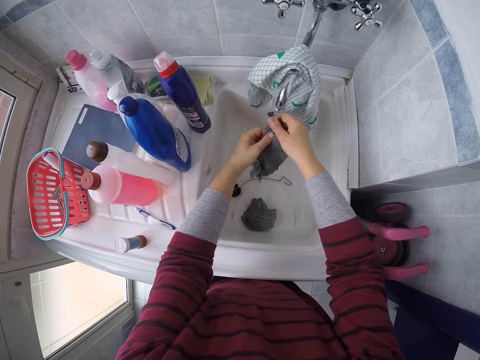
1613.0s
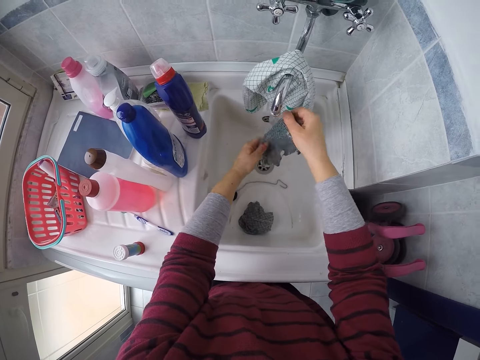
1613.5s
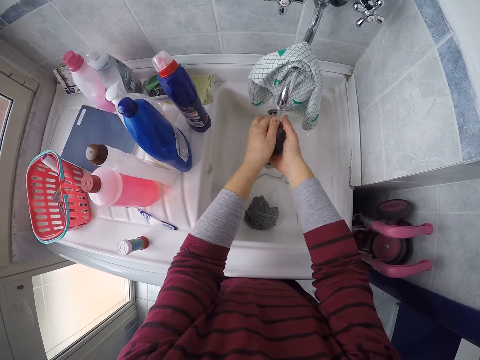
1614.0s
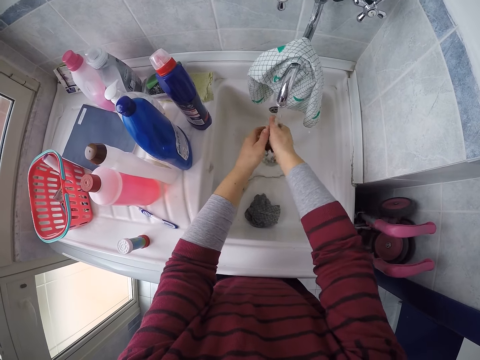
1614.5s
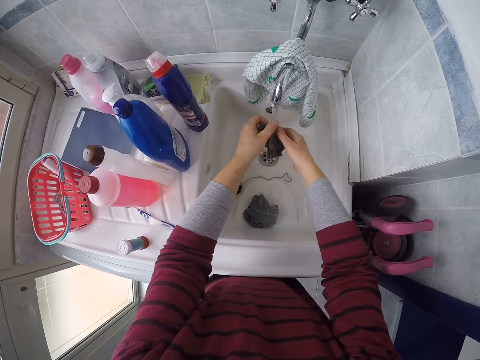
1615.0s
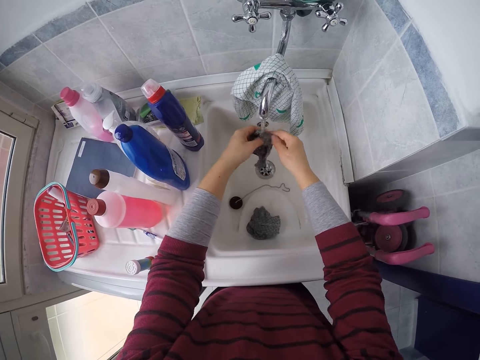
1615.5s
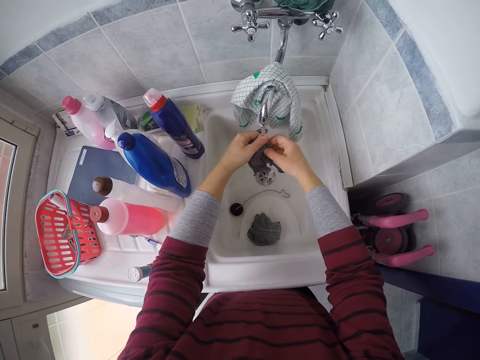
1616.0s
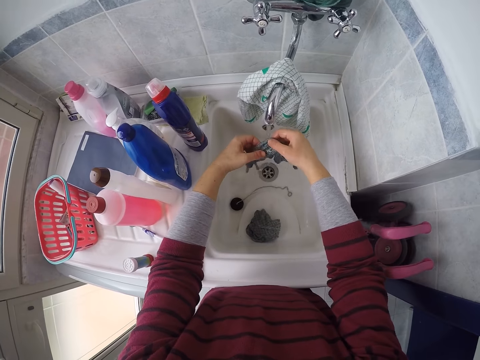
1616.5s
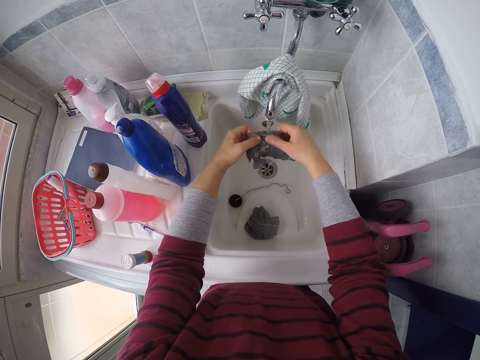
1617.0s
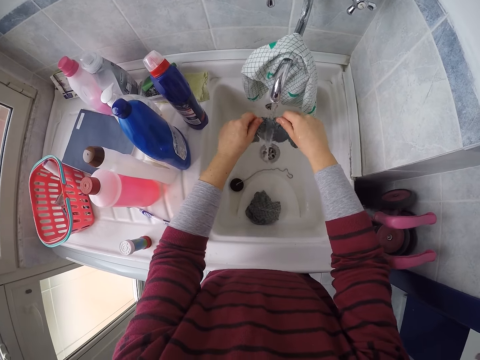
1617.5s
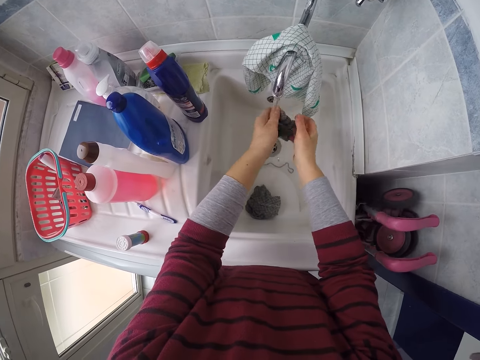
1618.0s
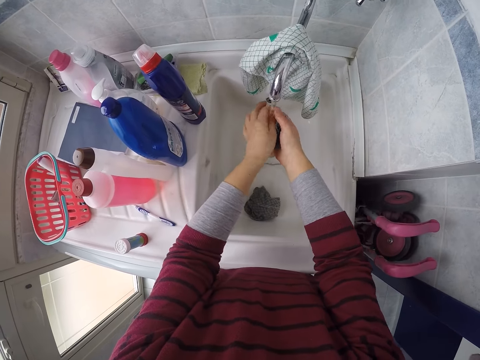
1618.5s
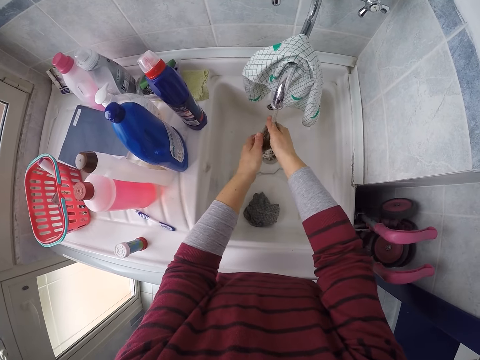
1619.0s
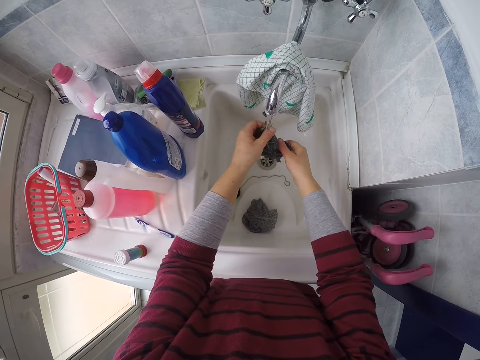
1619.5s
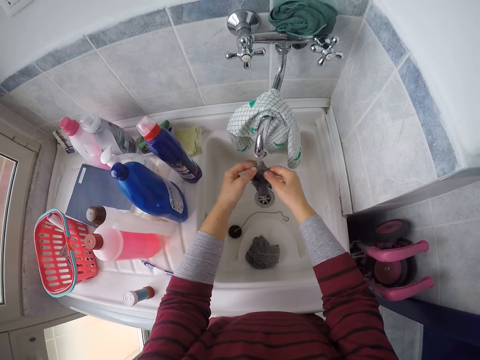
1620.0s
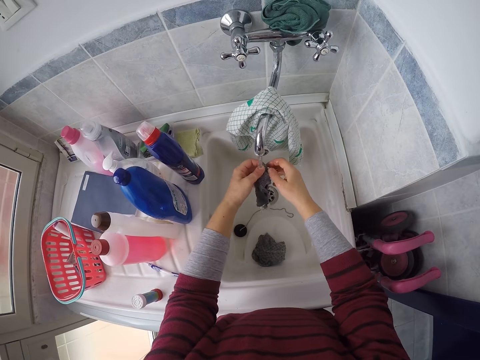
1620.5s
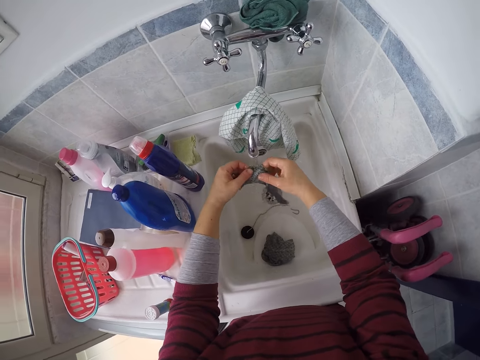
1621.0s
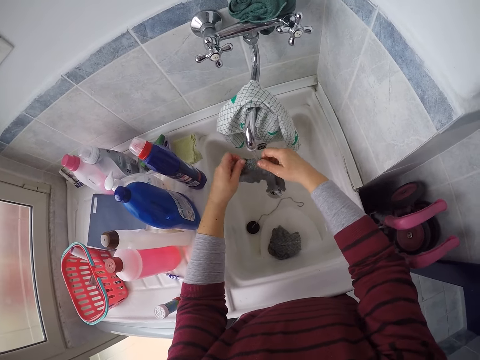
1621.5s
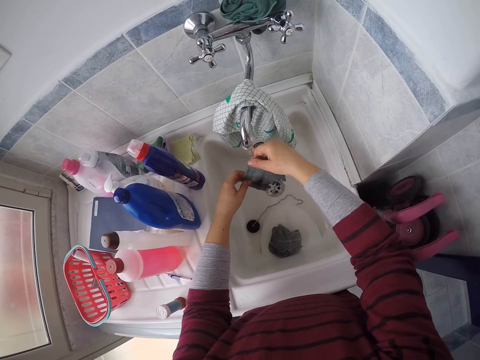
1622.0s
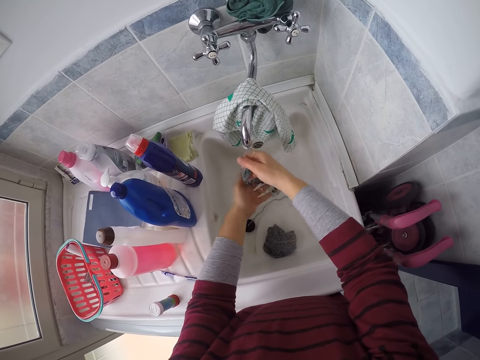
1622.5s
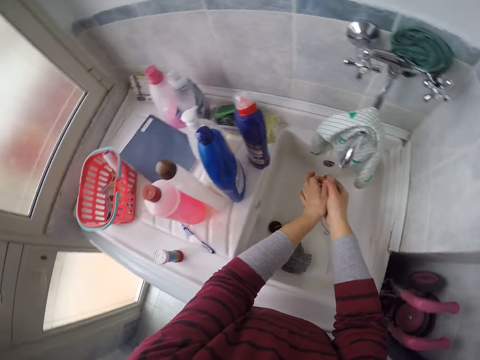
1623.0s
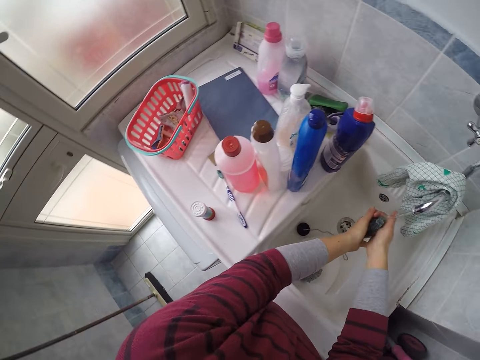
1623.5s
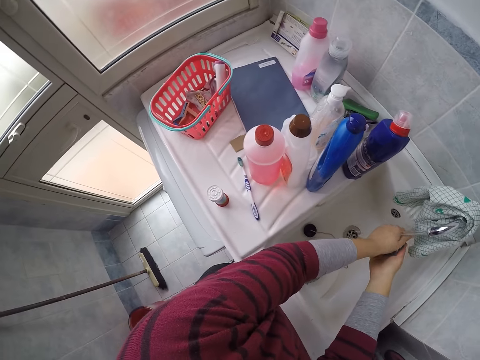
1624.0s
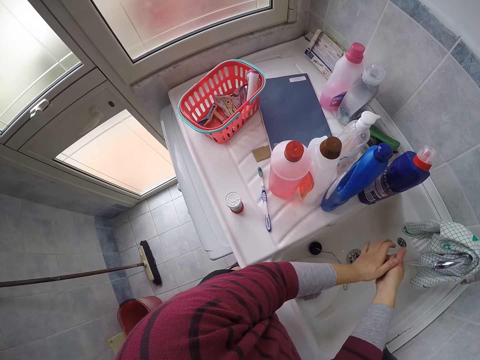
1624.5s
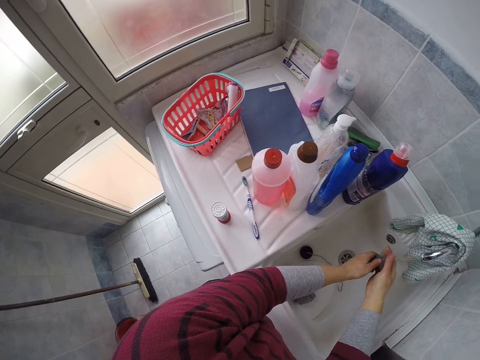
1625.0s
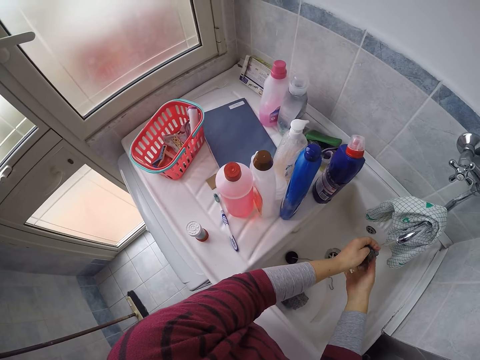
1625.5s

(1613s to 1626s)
The camera wearer stretches the cloth. They squeeze the cloth in the sink. They stretch the cloth. They squeeze the cloth in the sink. They stretch the cloth. They squeeze the cloth in the sink. They look around.

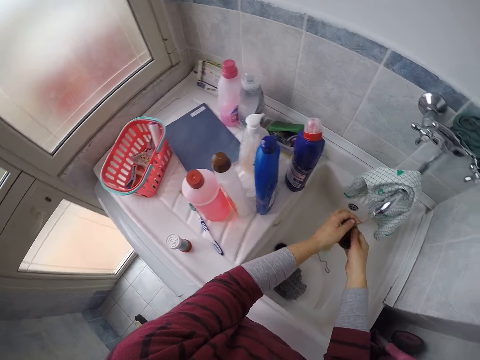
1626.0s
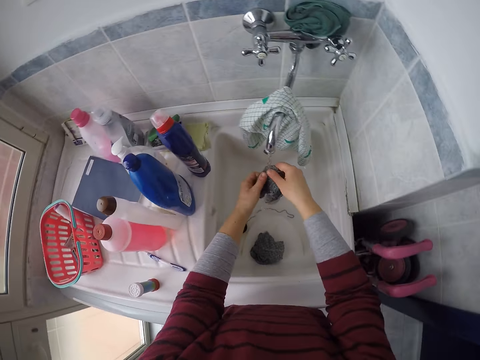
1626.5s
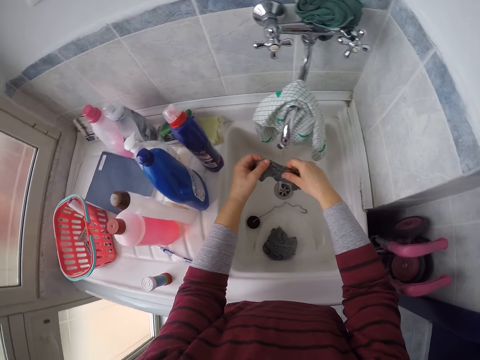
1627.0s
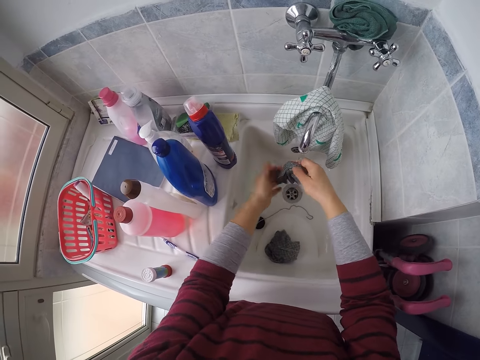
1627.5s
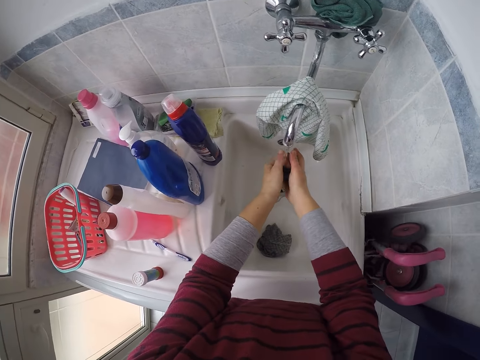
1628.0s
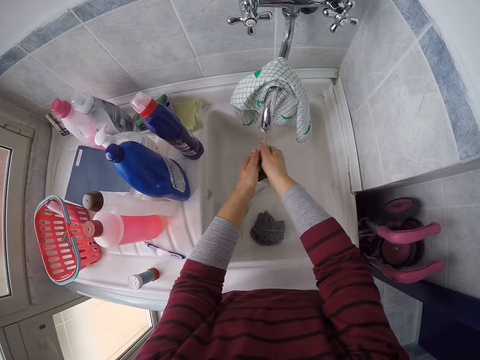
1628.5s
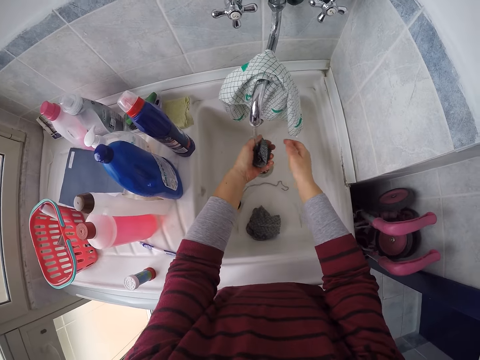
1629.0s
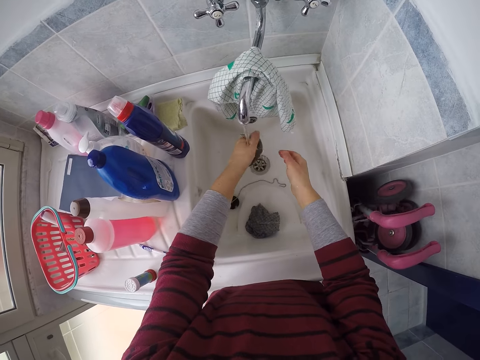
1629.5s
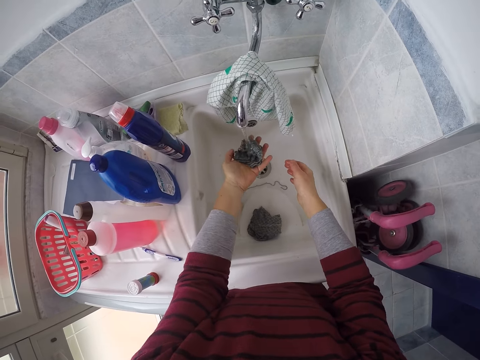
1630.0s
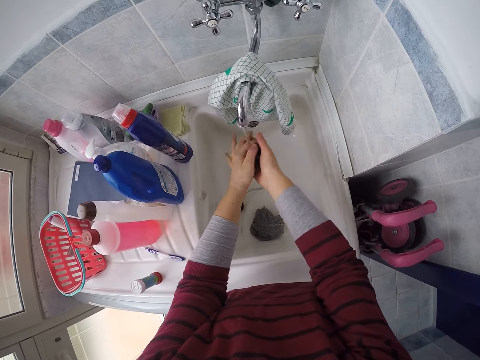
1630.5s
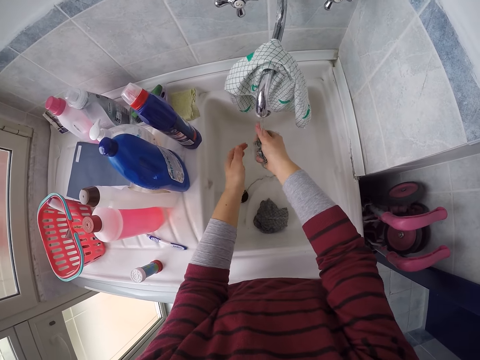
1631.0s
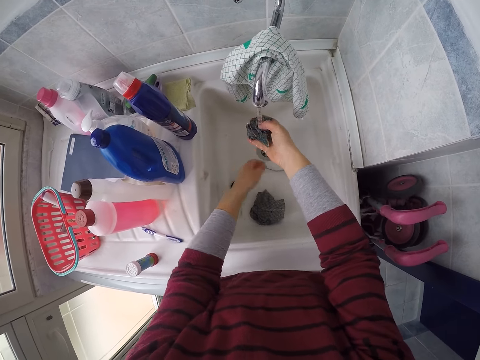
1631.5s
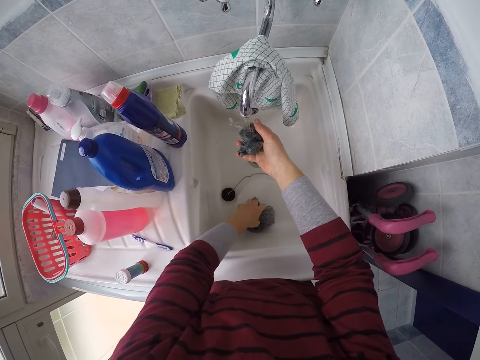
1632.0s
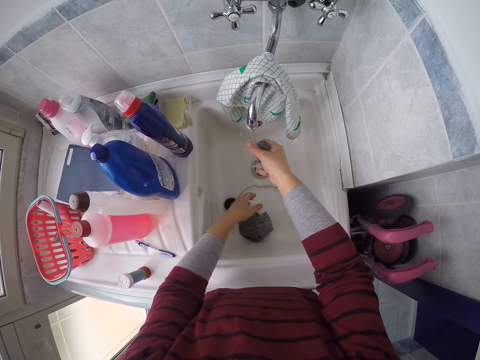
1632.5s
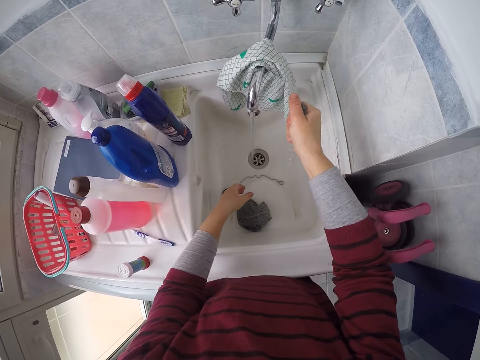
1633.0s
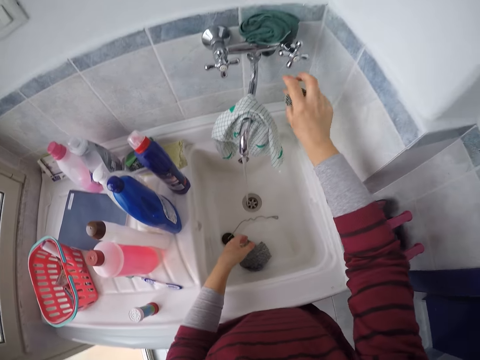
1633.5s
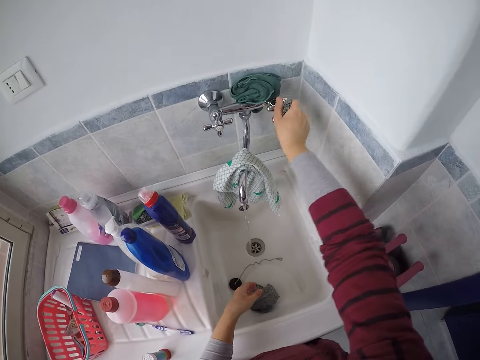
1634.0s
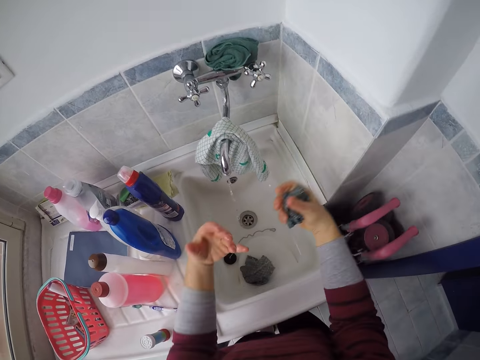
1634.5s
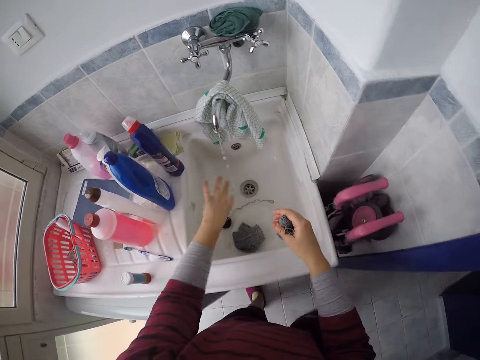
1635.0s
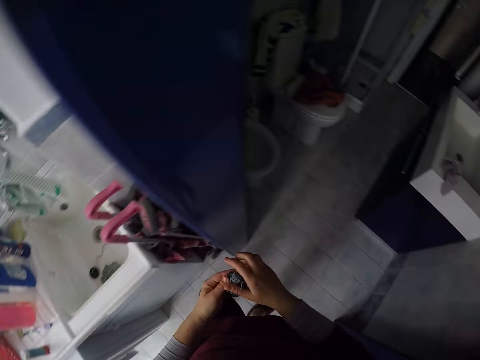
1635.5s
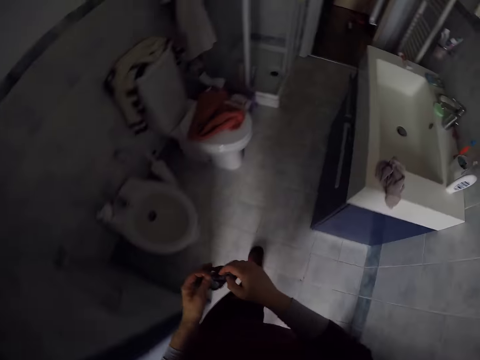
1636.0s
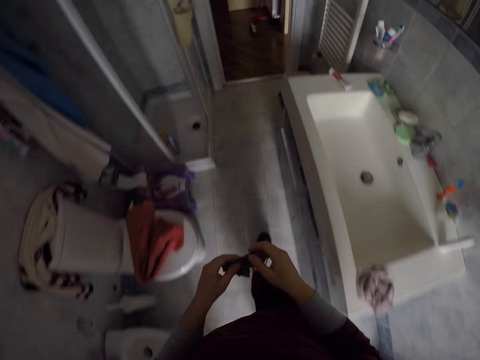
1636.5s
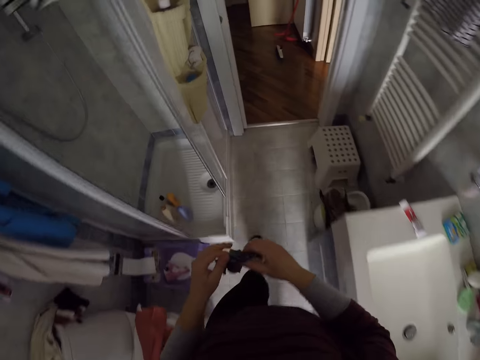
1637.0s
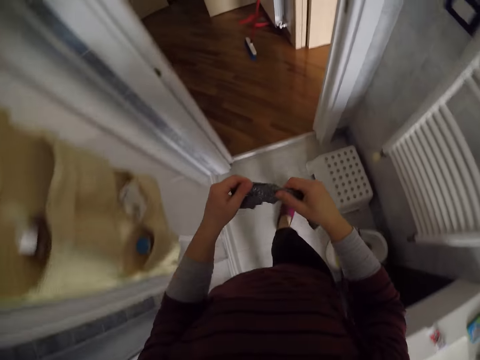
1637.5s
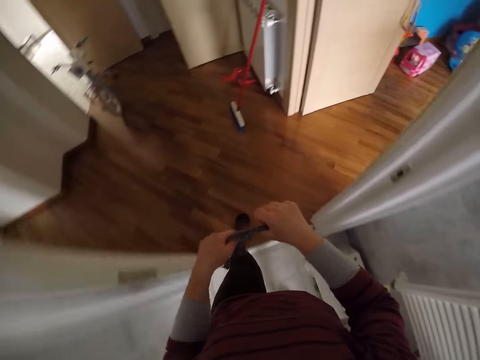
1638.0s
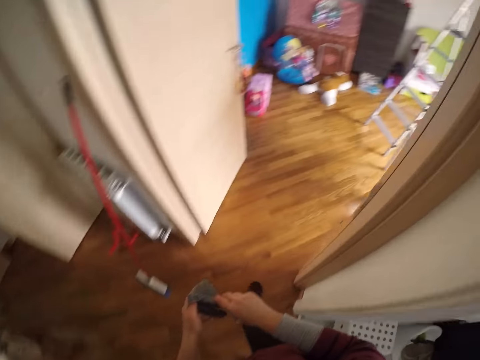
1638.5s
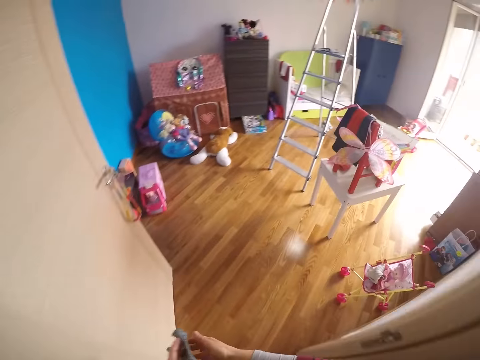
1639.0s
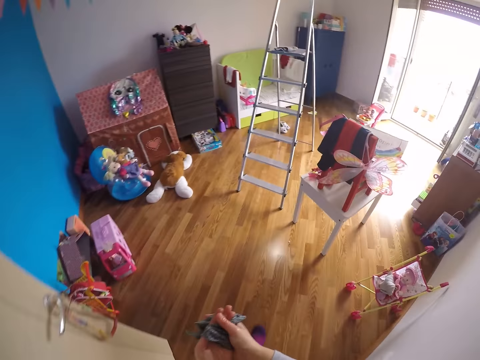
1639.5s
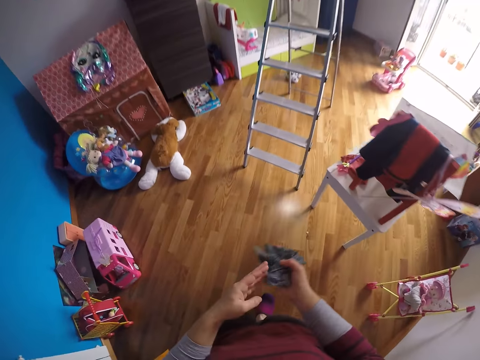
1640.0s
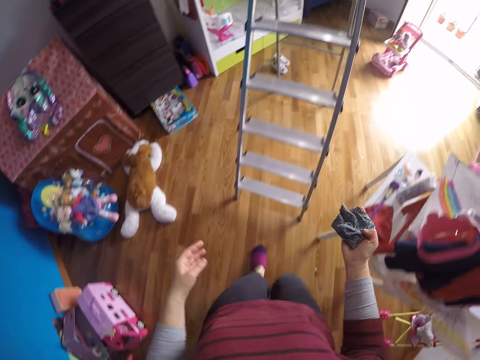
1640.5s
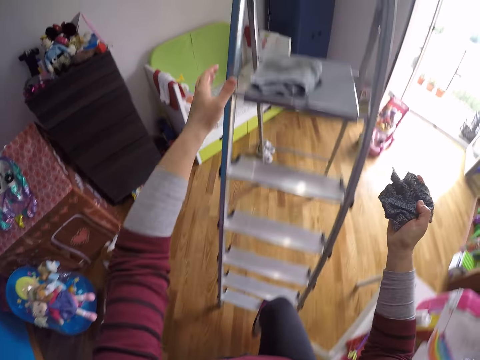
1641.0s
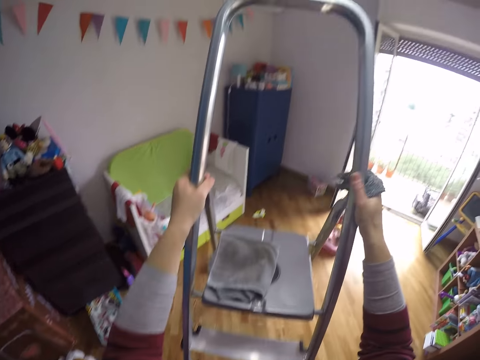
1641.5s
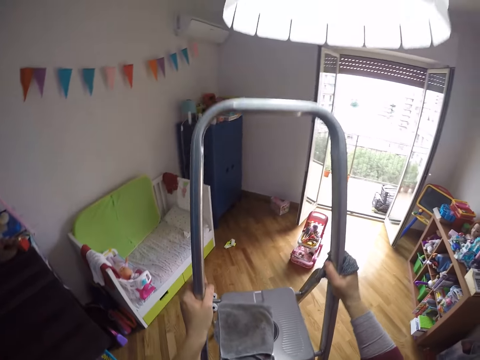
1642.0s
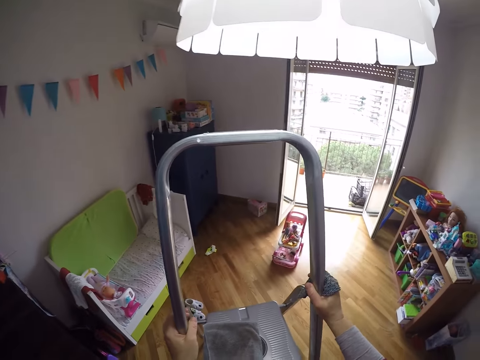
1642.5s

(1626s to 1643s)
The camera wearer stretches the cloth. She squeezes the cloth in the sink. She pours water in the cloth. She squeezes the cloth in the sink. She holds the cloth in the sink. She pours water in the cloth. She touches the rag in the sink with her right hand. She squeezes the cloth in the sink. She shakes the cloth in the sink. She turns off the tap with her right hand. She flaps hands in the sink to remove water. She grabs the rag with both hands. She walks out of the bathroom to a room. She stretches the cloth. She climbs a ladder.
